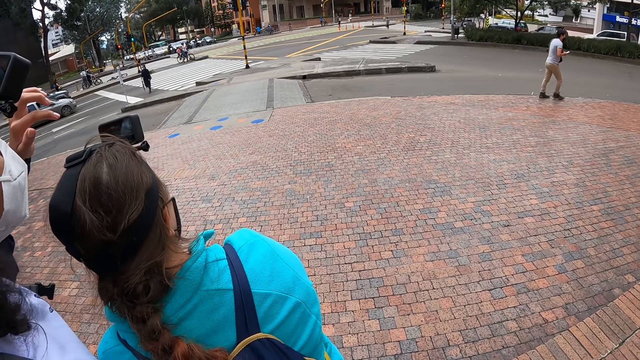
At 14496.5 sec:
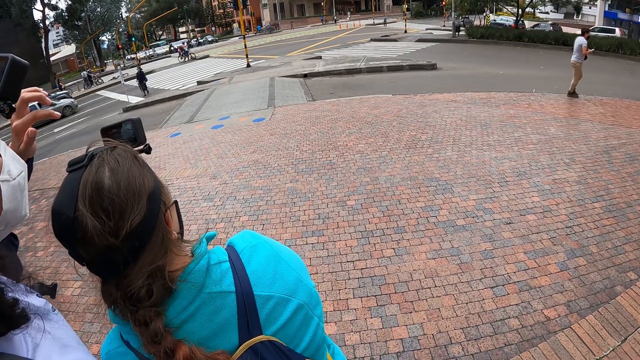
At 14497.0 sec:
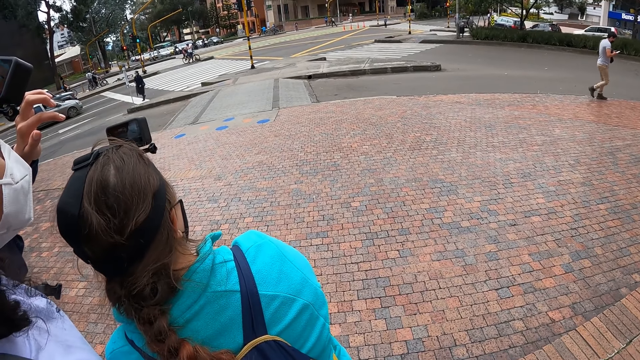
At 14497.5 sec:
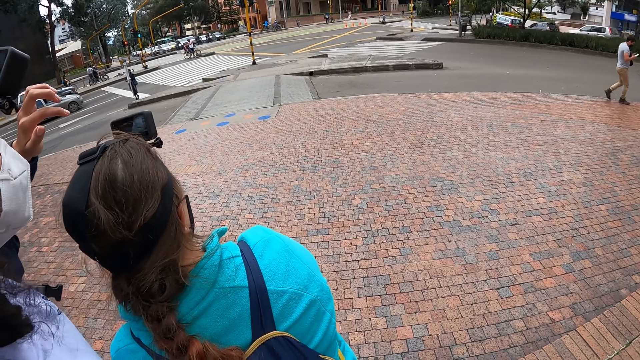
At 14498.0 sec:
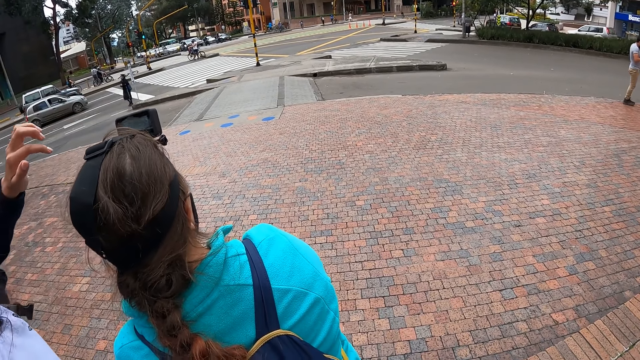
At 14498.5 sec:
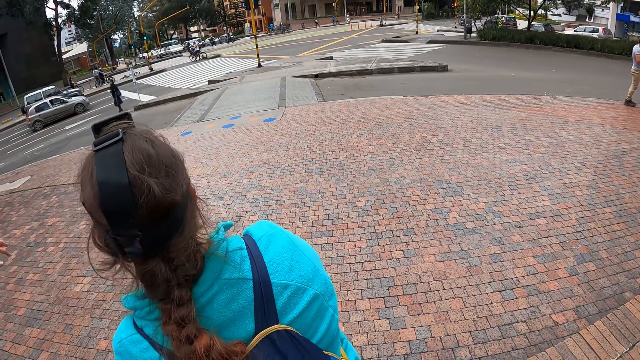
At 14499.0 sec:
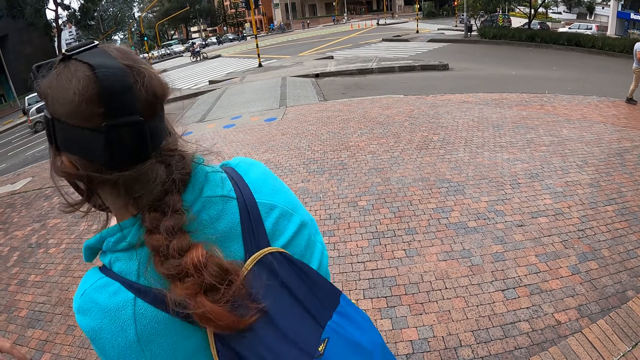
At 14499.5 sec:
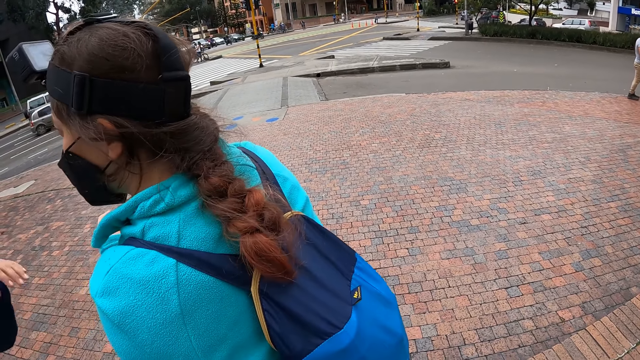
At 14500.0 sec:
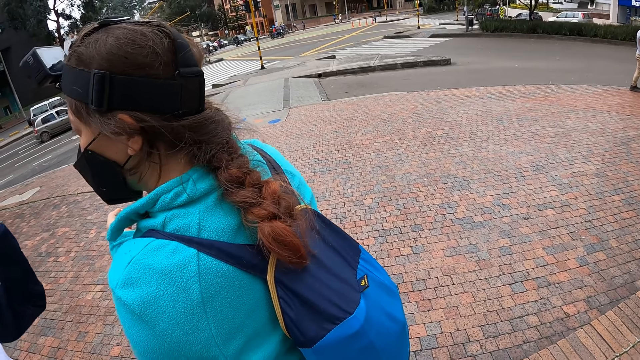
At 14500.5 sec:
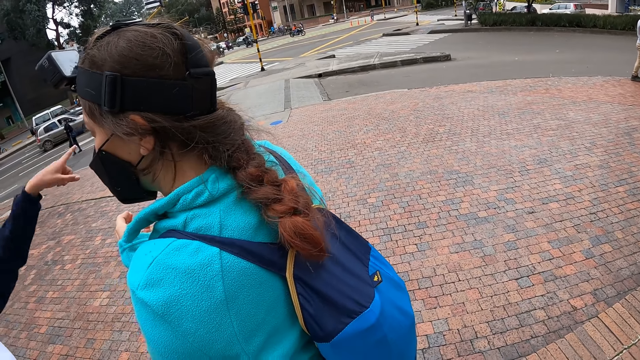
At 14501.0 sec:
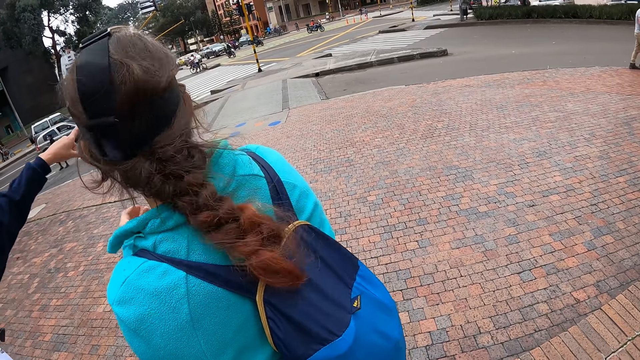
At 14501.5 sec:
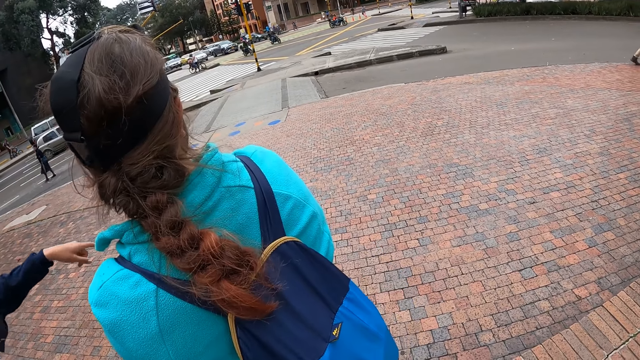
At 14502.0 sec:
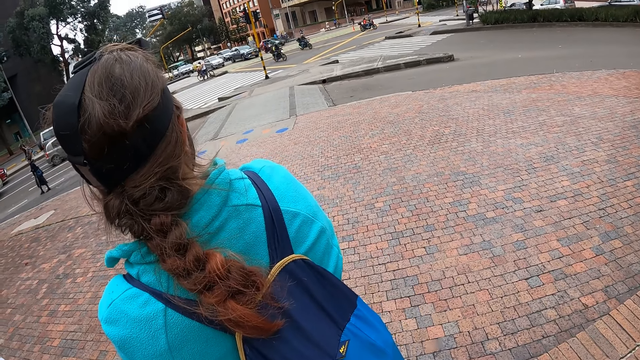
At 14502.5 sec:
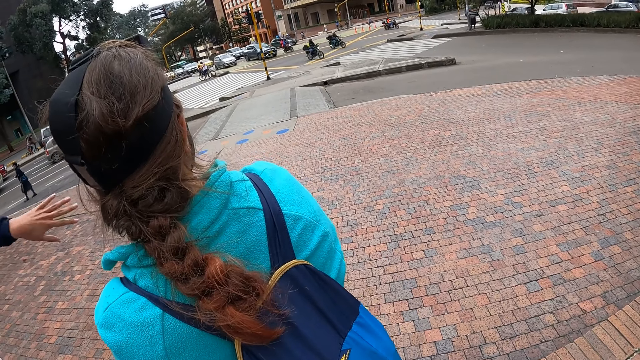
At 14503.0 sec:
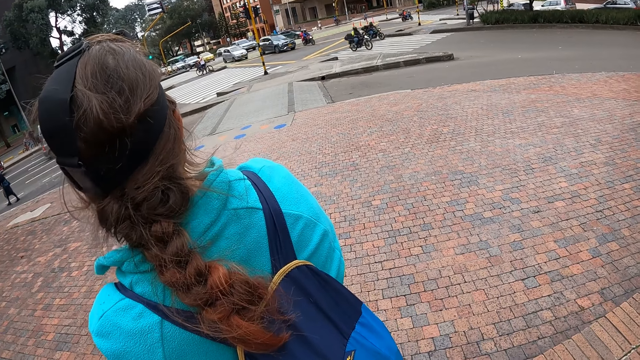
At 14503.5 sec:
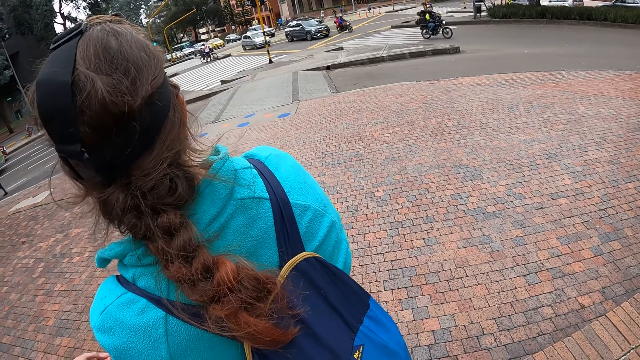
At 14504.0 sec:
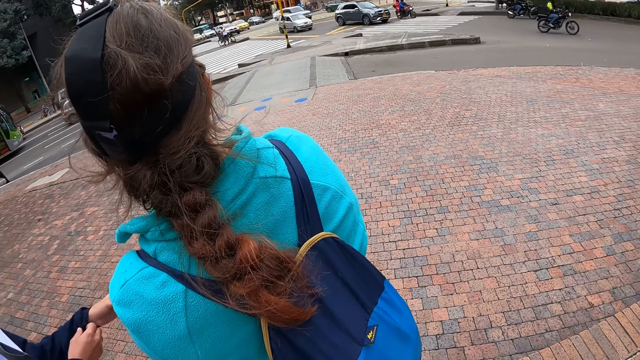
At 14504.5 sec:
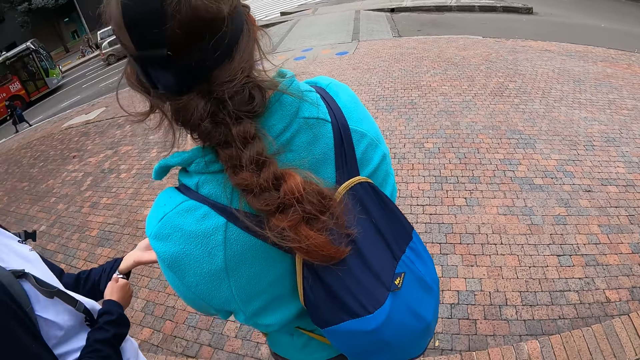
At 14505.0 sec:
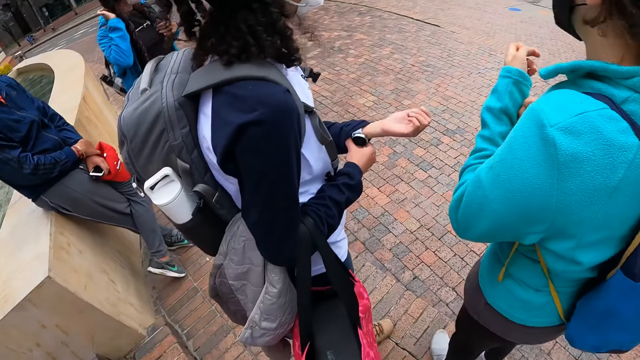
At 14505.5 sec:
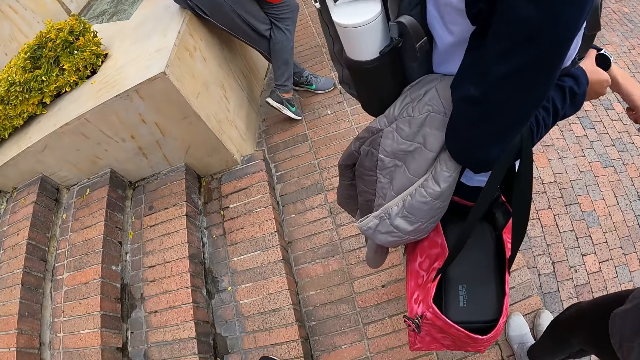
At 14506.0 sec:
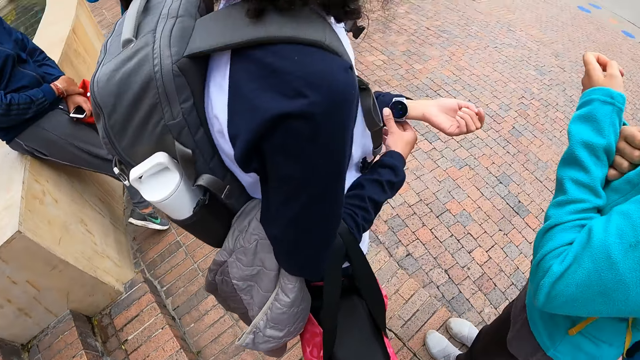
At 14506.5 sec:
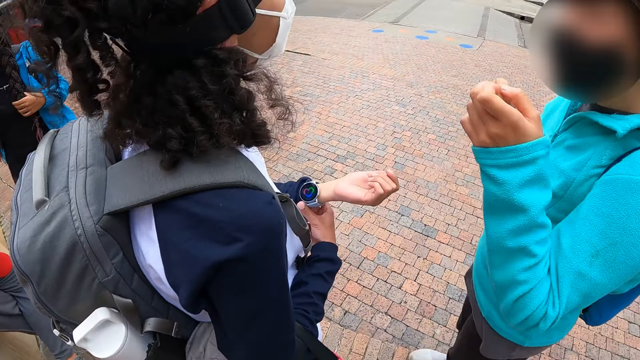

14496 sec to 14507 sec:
A woman adjusts a wristwatch on her left hand with her right hand.

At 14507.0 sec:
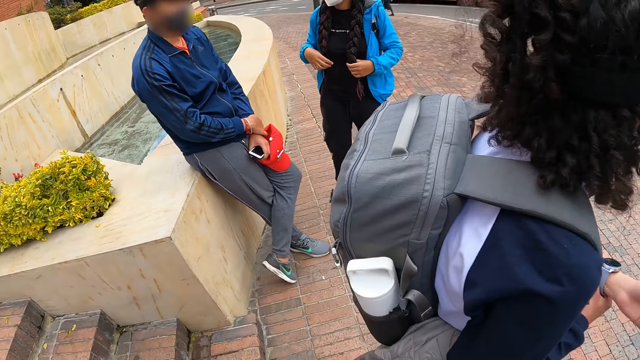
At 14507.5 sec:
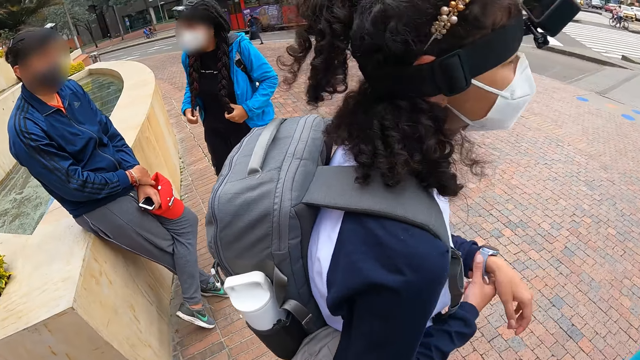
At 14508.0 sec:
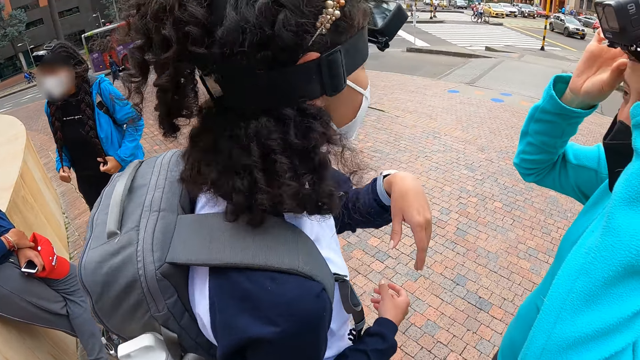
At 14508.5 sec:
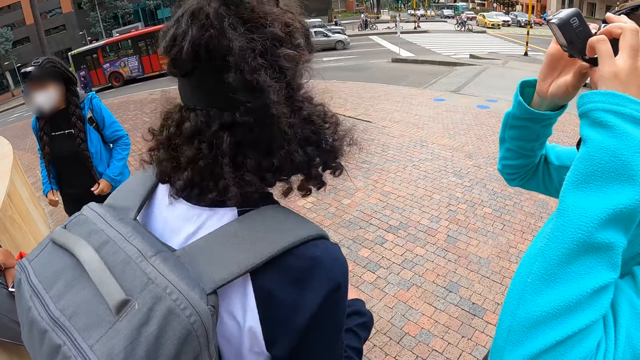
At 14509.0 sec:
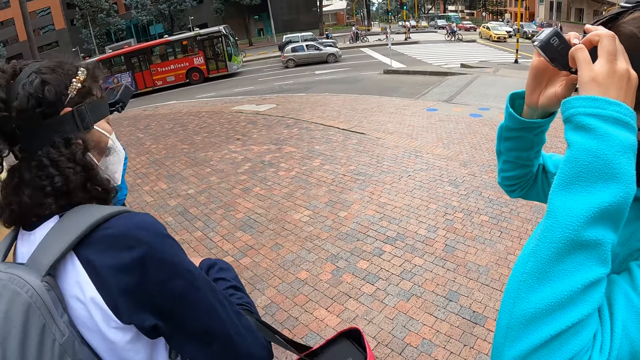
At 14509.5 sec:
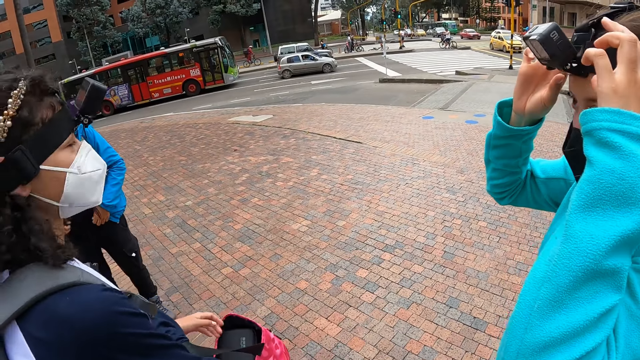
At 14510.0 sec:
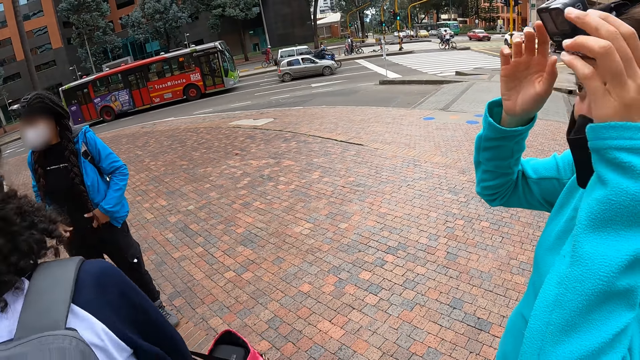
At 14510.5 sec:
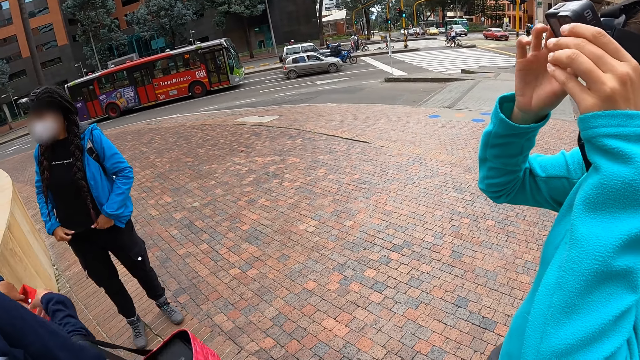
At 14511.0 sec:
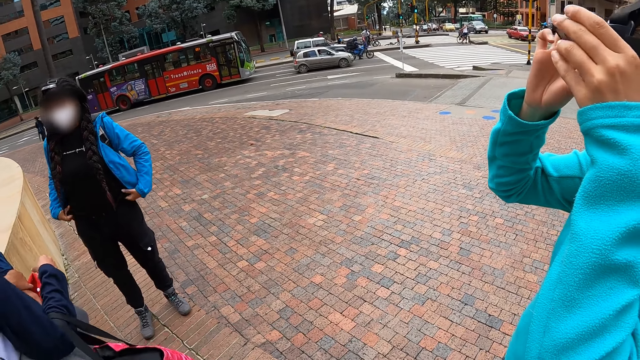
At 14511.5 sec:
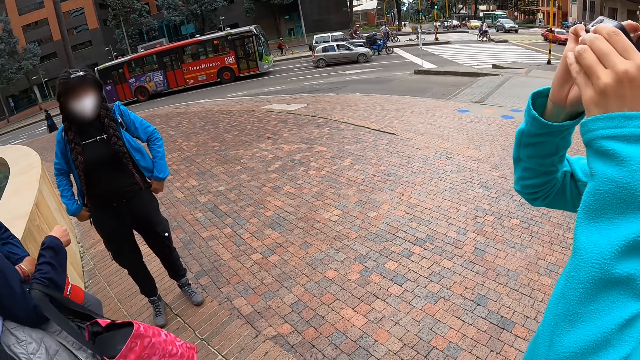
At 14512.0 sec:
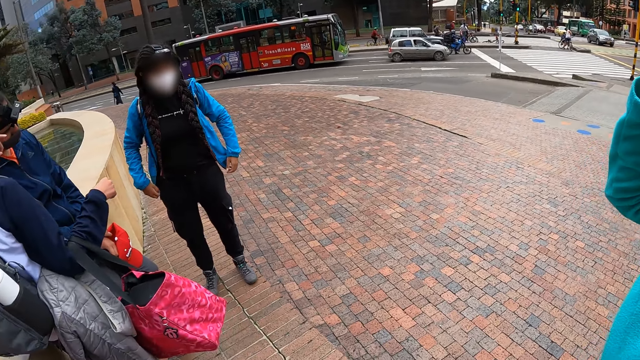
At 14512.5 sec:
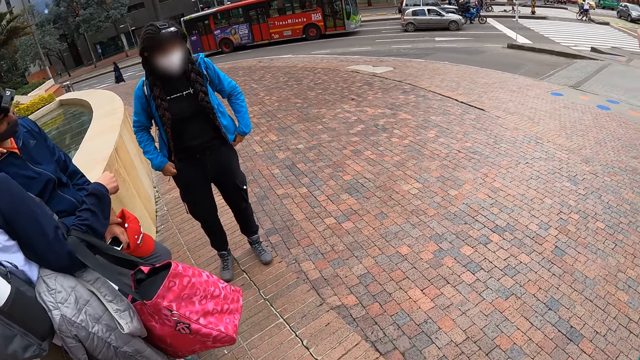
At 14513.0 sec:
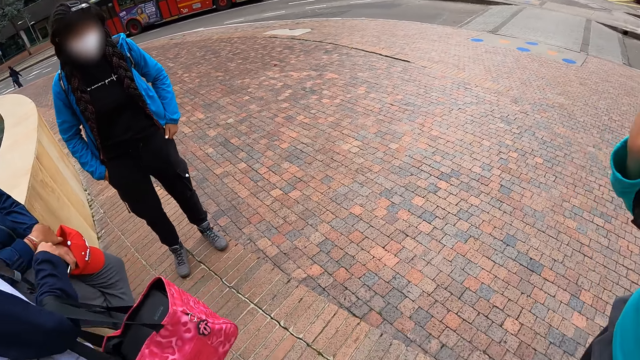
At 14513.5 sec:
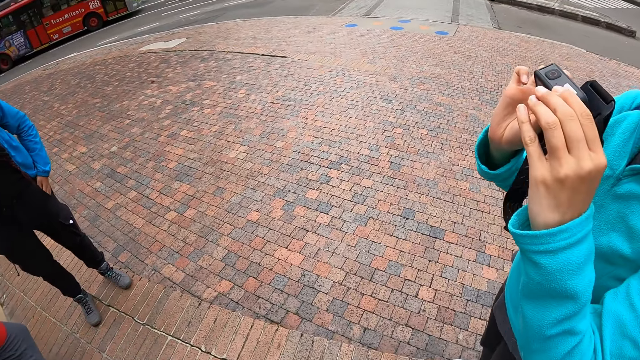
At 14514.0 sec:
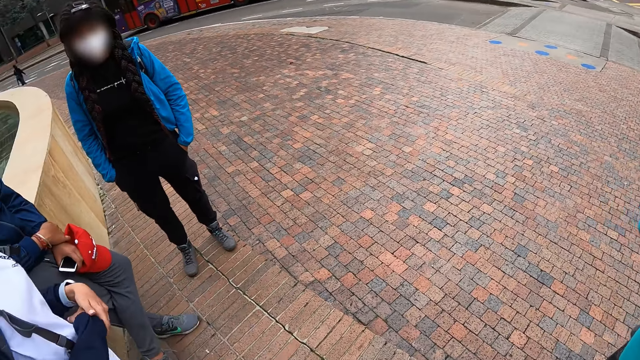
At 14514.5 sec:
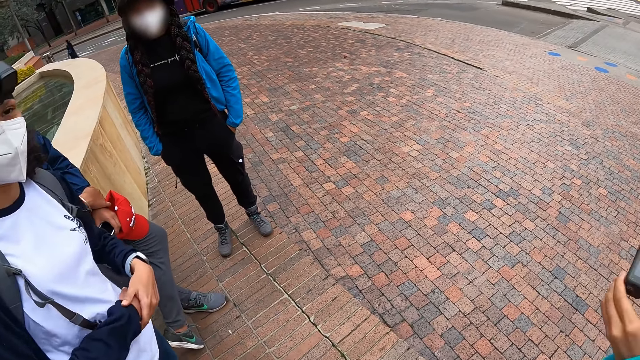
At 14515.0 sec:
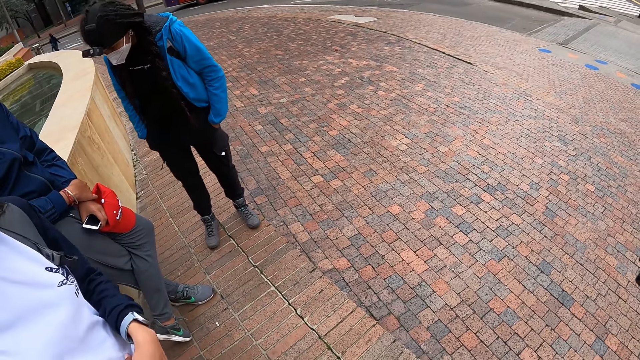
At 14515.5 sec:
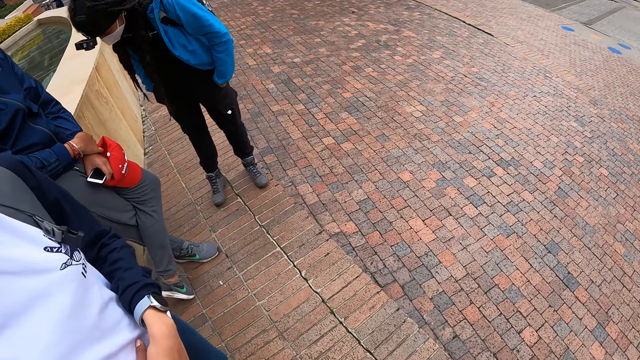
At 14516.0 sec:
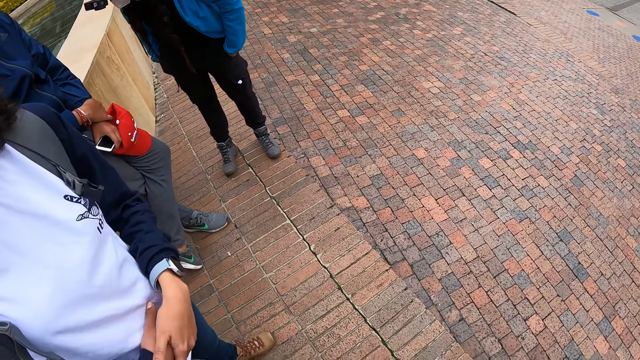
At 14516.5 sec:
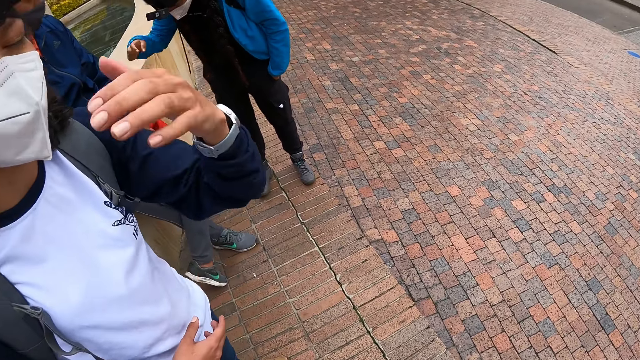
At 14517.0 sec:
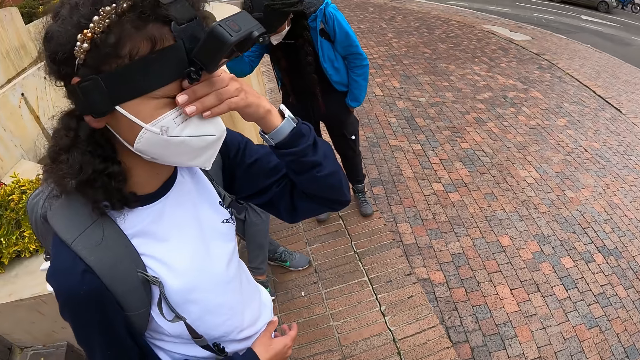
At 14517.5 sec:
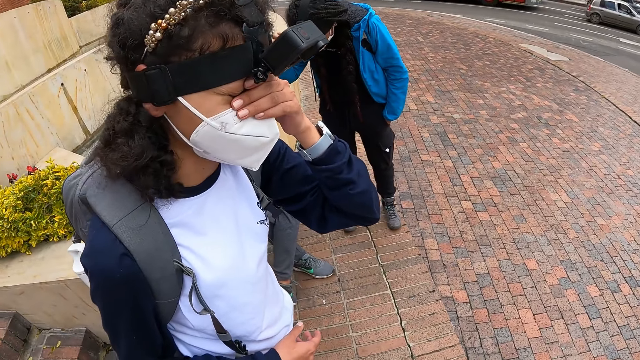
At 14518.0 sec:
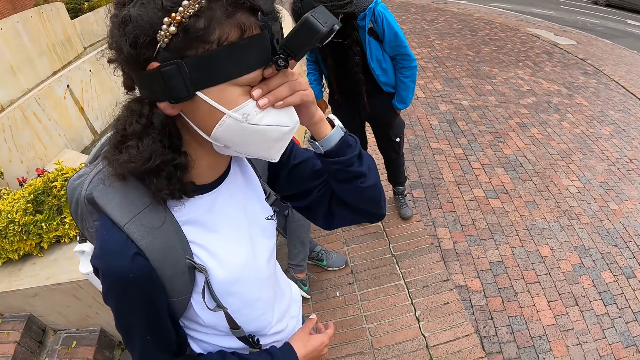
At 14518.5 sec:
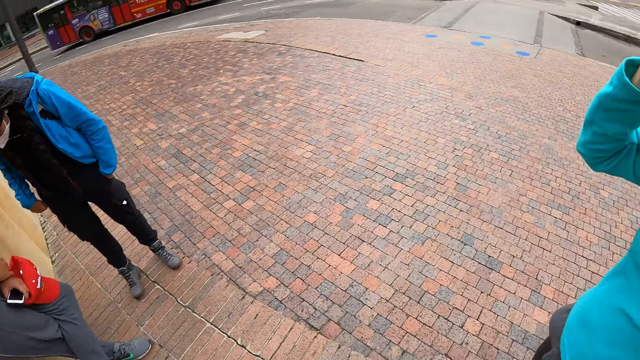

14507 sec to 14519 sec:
A woman adjusts the camera on her head with both hands. Another woman adjusts her jacket with both hands. The first woman removes the camera on her head with both hands. A third woman holds a nose mask on her face with her left hand. The third woman touches her face.
